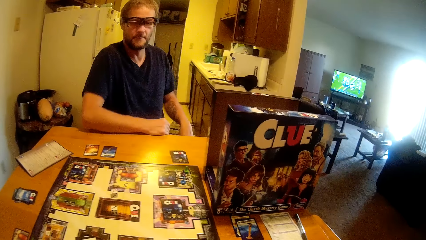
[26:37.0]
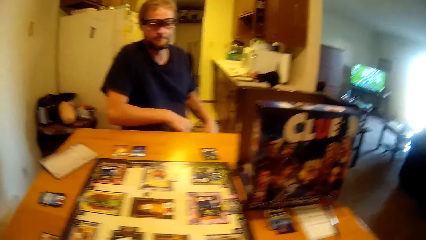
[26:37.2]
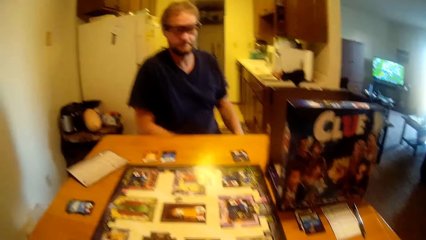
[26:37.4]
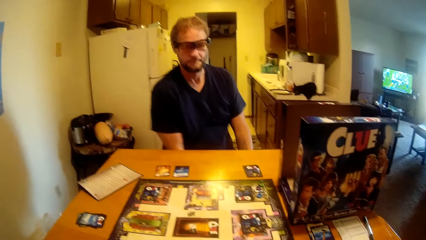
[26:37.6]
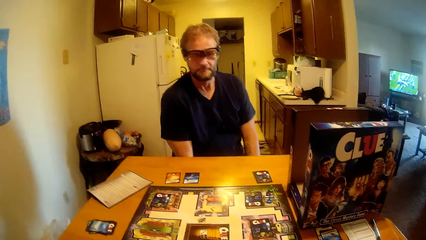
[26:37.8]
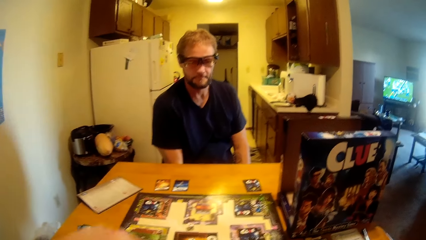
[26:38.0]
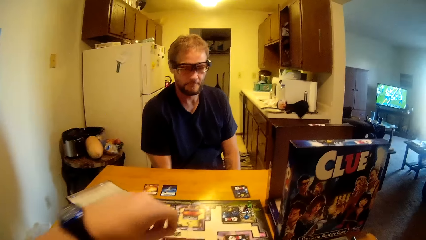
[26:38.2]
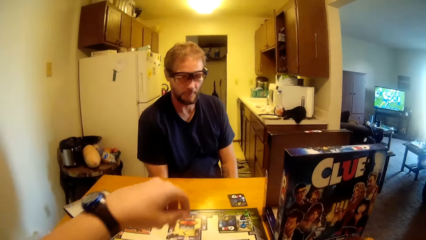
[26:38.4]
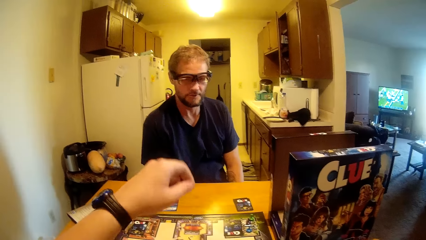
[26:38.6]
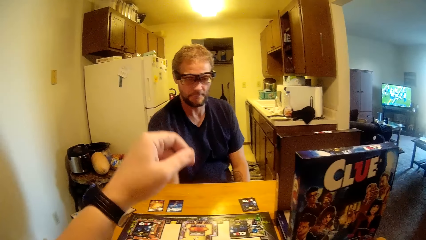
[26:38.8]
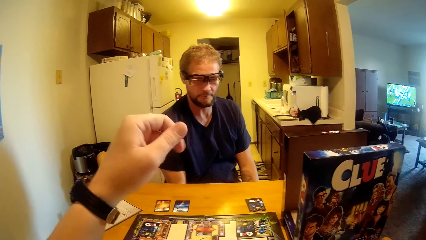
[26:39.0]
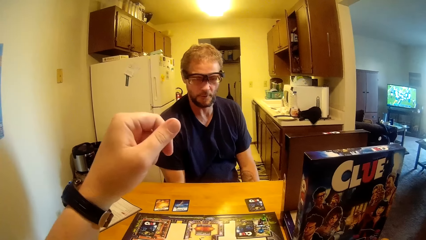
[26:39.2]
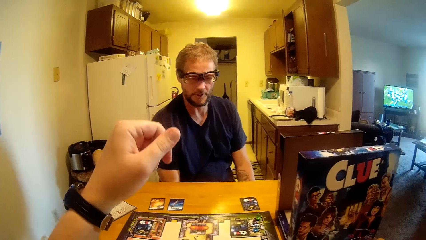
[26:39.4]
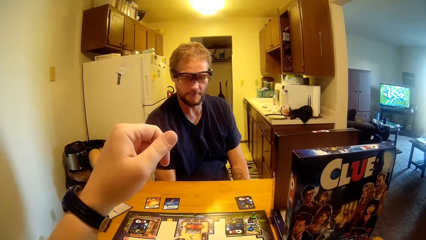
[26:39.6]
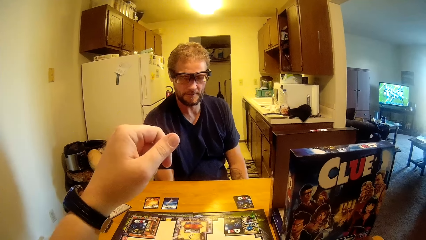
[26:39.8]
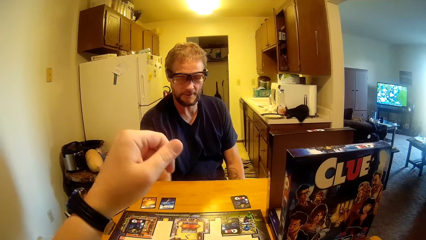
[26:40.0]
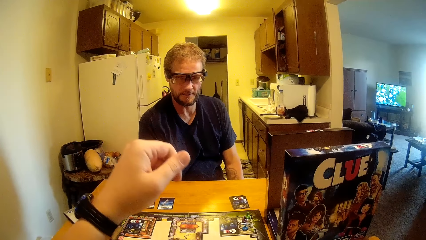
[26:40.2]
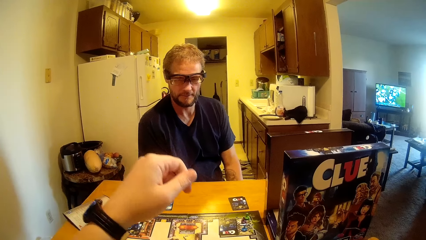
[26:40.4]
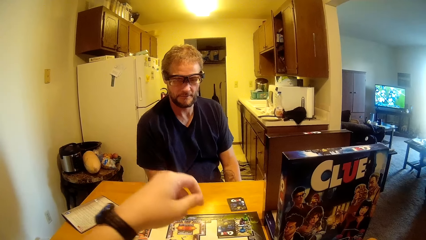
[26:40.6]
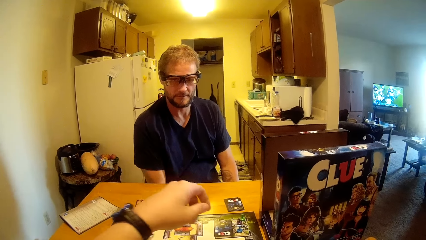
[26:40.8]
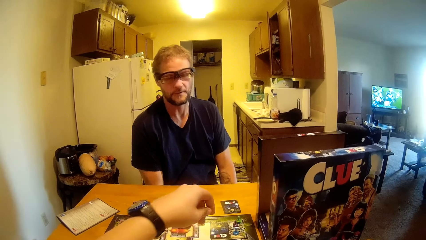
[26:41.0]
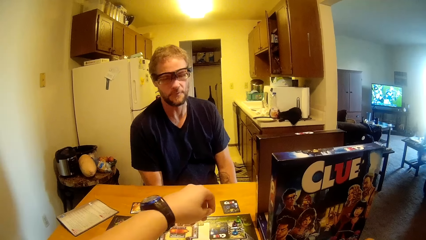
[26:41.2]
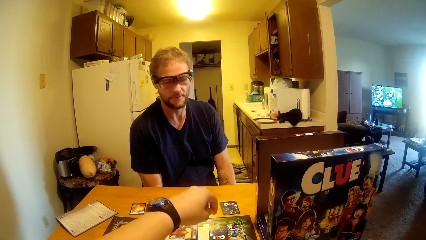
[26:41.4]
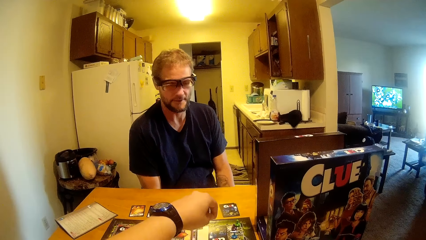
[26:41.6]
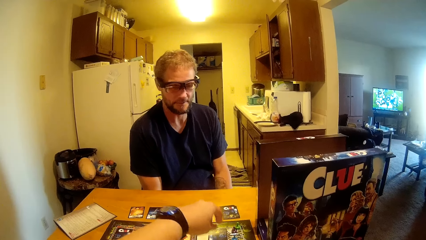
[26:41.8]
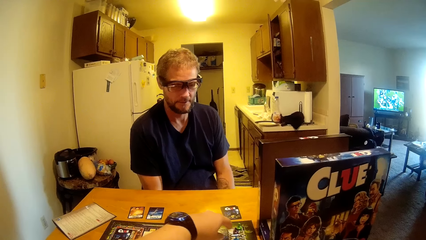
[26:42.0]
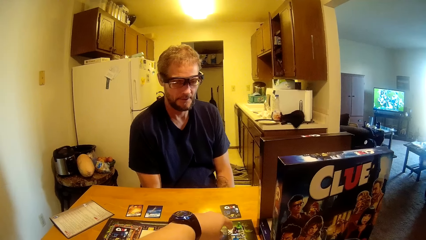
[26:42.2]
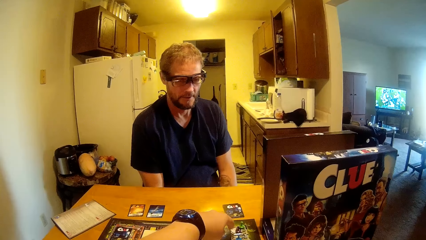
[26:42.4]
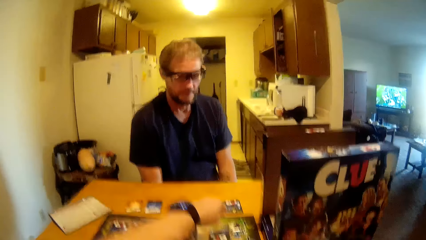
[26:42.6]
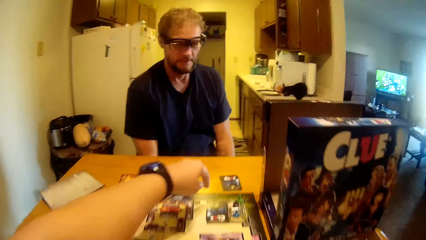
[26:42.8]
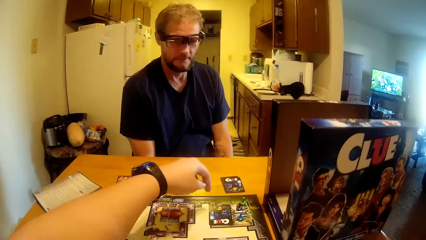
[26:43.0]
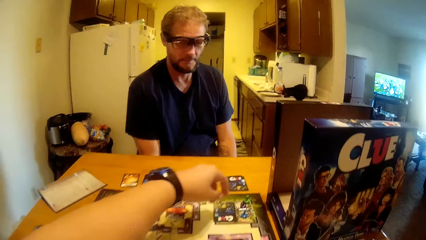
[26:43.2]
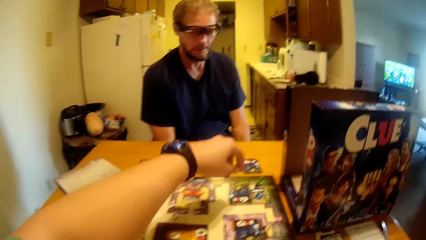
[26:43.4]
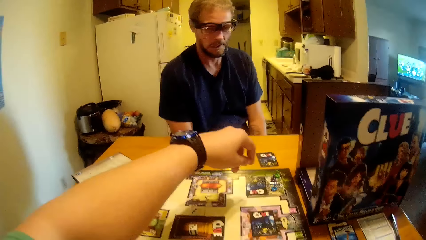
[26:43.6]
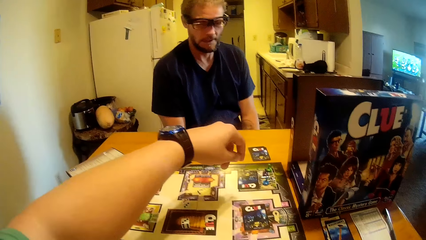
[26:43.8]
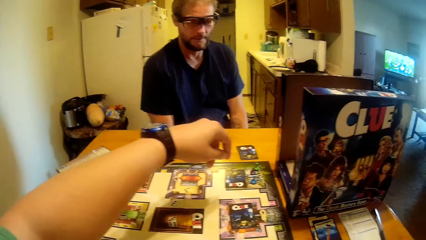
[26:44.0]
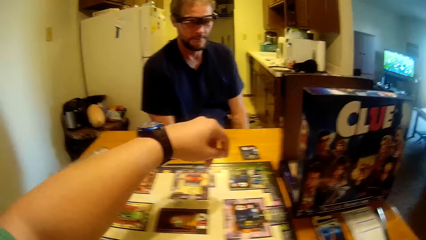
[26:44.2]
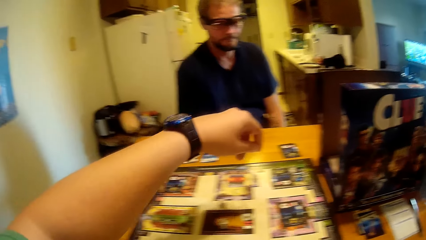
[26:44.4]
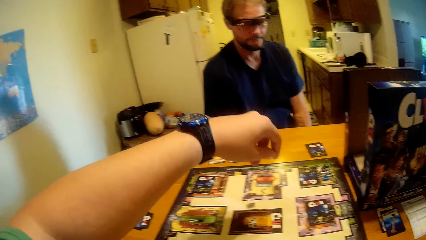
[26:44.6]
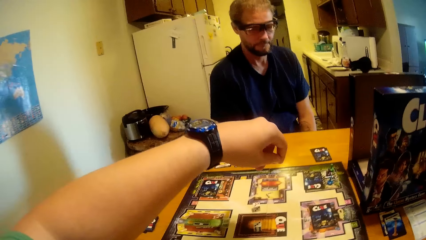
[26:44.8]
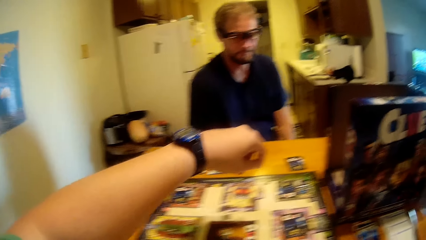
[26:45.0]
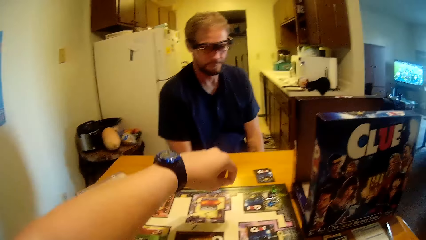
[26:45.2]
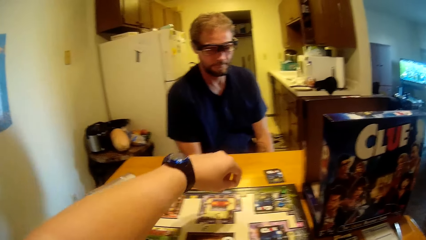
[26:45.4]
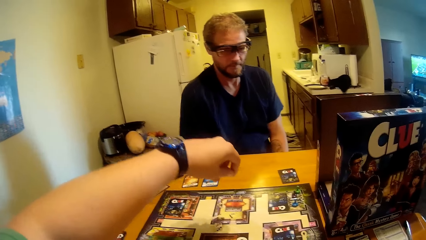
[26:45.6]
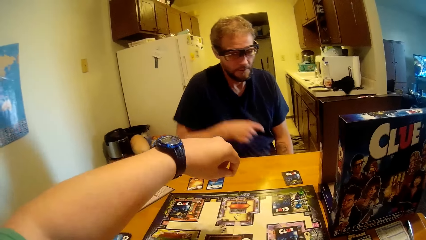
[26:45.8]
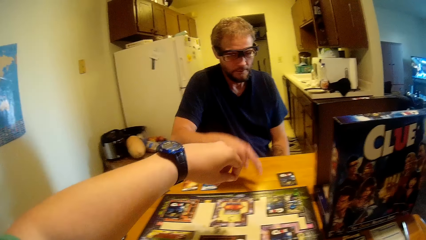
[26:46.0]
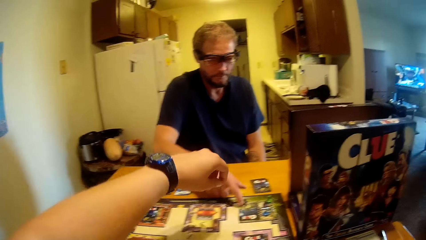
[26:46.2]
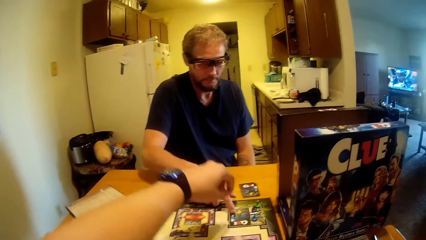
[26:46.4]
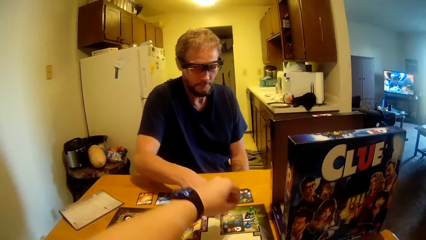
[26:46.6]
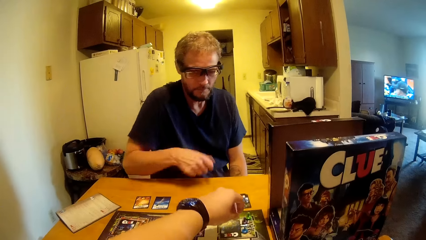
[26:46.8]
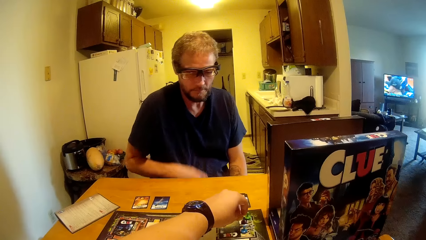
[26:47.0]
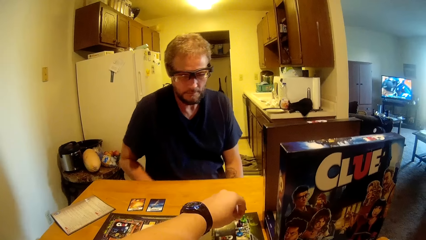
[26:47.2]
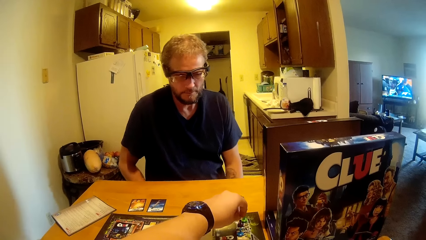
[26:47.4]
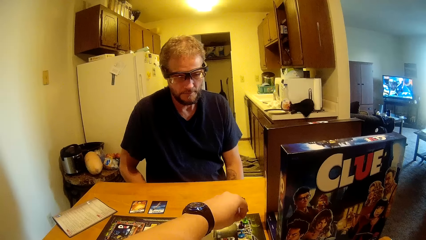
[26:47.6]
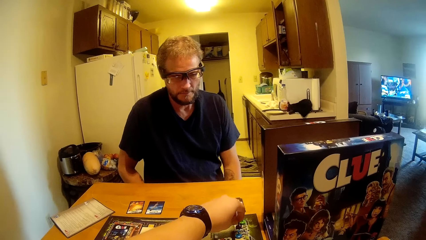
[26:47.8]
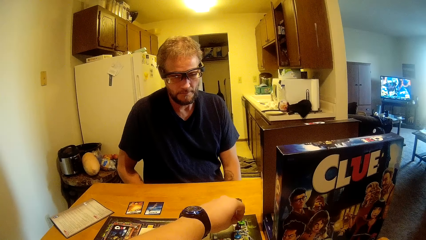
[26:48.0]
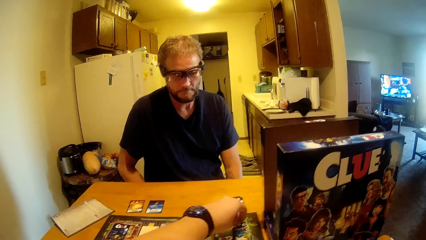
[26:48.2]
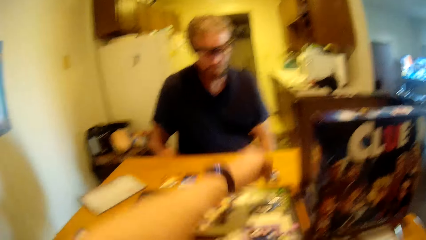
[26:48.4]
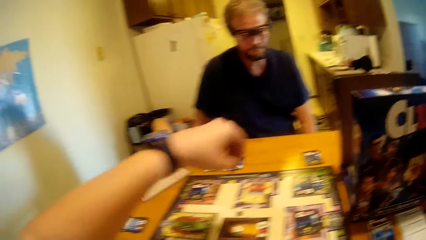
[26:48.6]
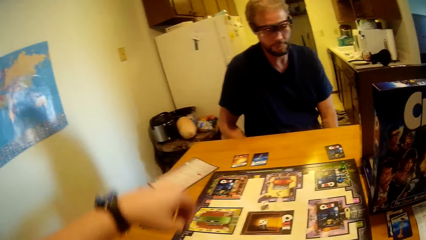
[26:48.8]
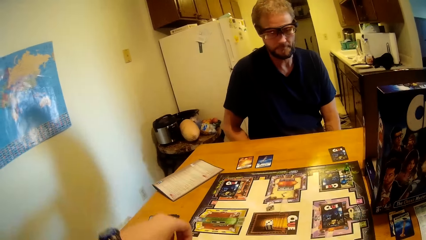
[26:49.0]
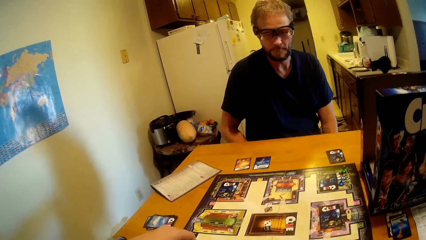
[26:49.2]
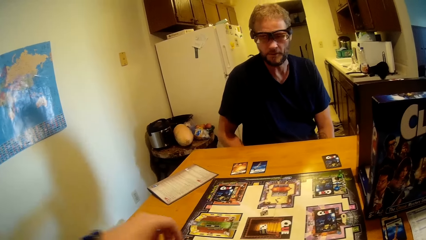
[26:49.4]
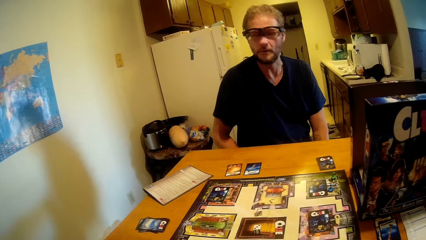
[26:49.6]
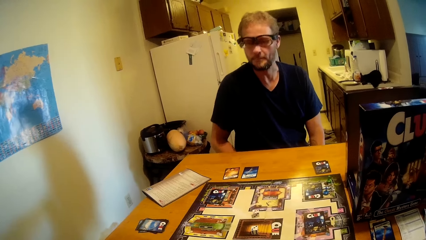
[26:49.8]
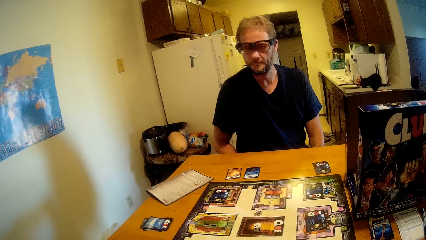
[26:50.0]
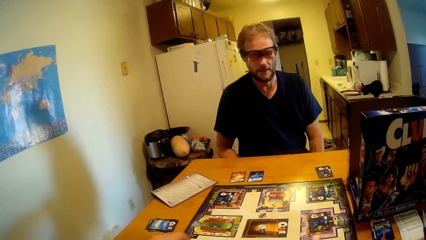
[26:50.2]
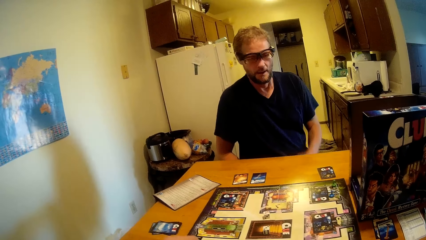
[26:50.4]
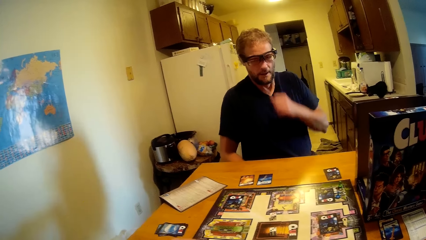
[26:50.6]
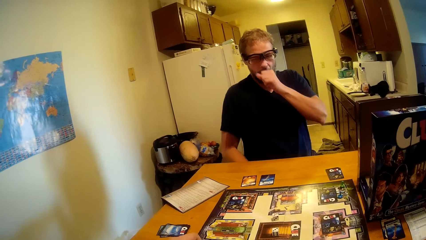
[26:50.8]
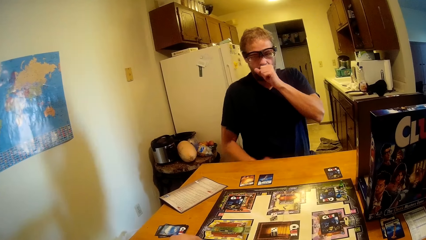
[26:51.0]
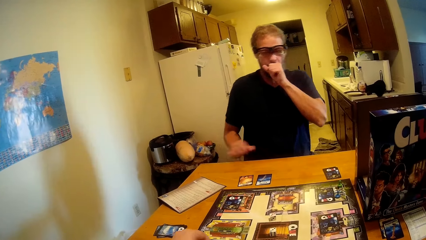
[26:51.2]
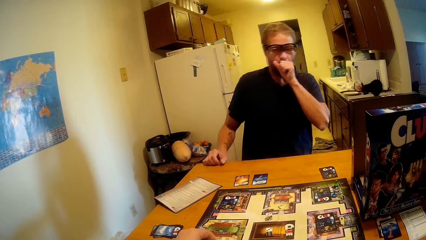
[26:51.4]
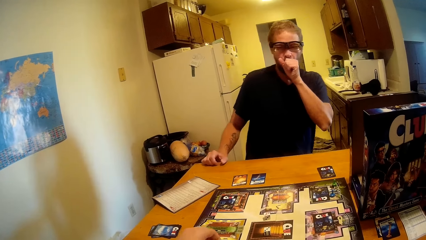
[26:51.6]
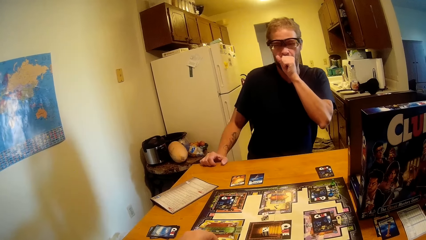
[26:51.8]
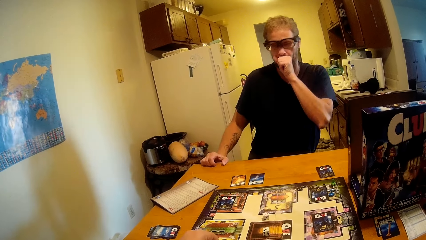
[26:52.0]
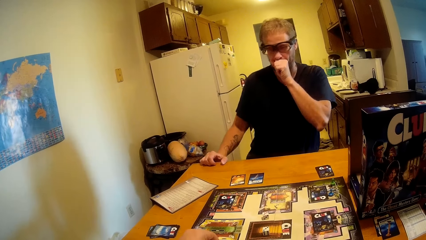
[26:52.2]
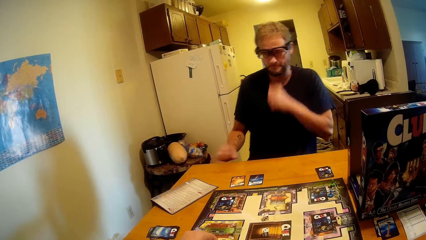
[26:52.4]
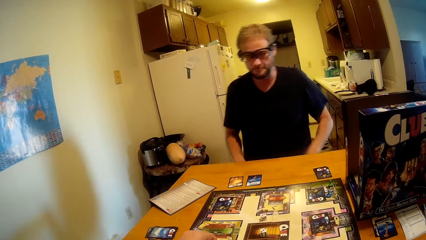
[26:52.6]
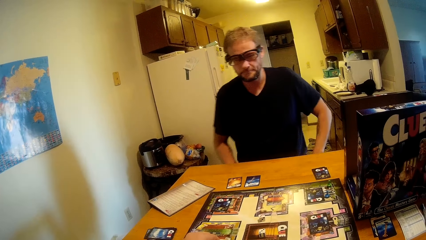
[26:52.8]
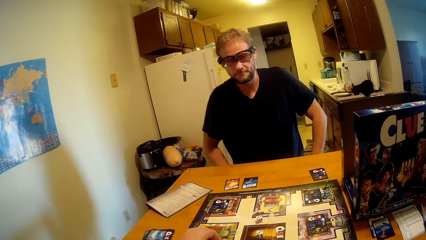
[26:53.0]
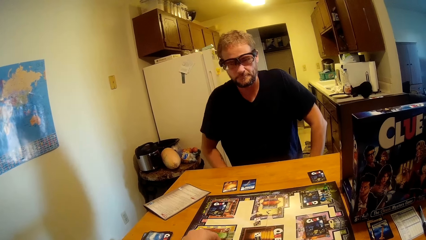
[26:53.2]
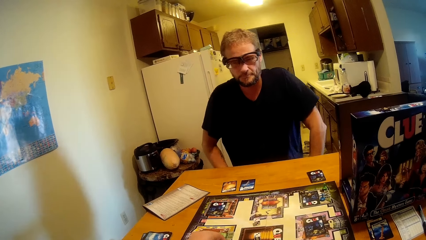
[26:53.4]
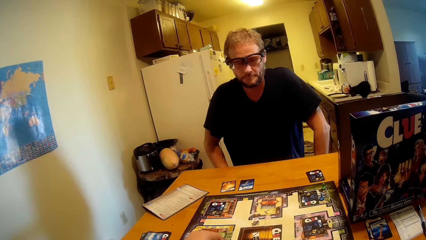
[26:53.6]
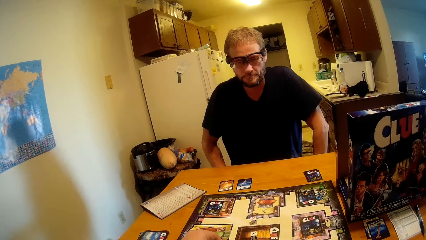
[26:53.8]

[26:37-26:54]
The camera wearer raises his hand. He places his hand over the board. He touches the game piece on the table. A man adjusts a card on the board. The camera wearer takes up a game piece on the board. The man yawns.
